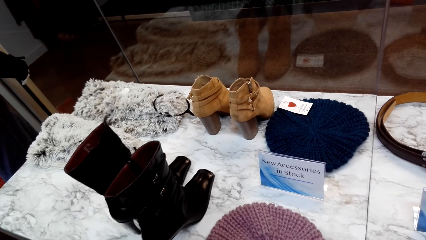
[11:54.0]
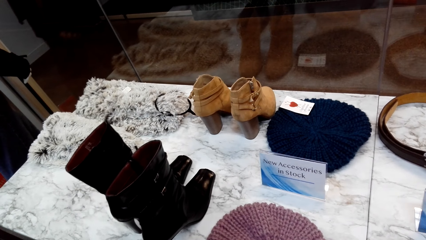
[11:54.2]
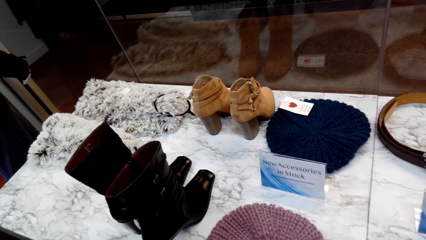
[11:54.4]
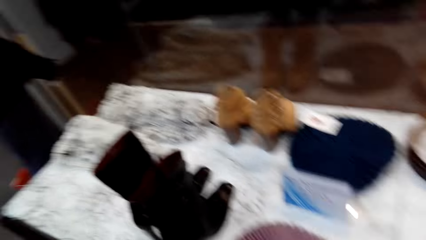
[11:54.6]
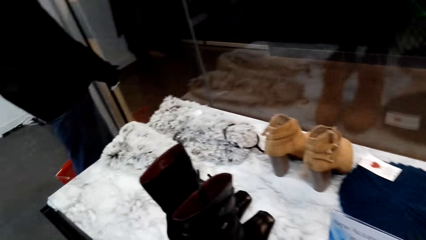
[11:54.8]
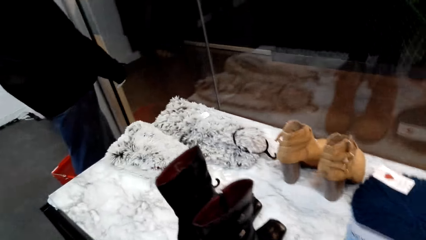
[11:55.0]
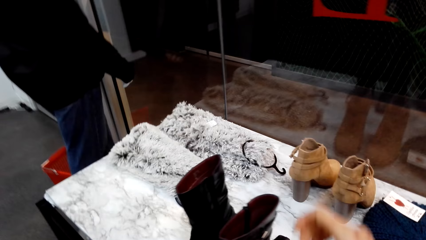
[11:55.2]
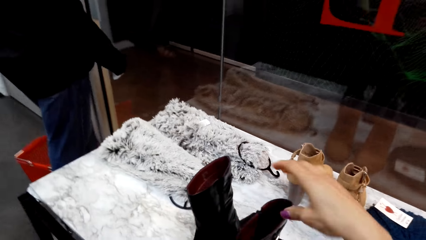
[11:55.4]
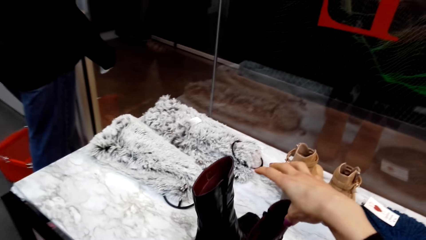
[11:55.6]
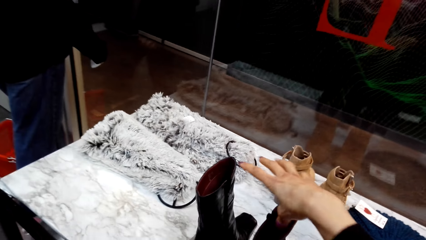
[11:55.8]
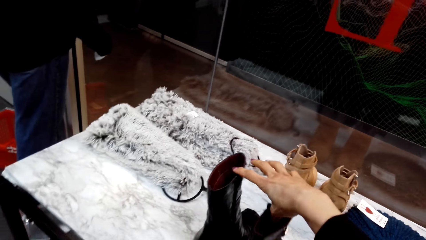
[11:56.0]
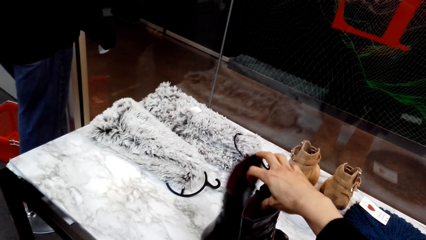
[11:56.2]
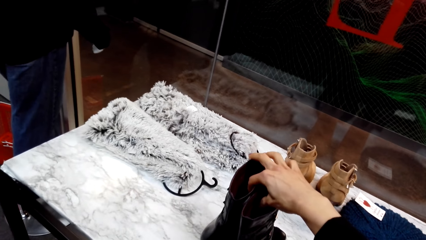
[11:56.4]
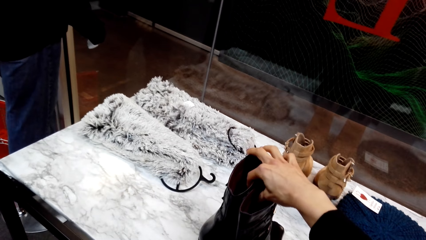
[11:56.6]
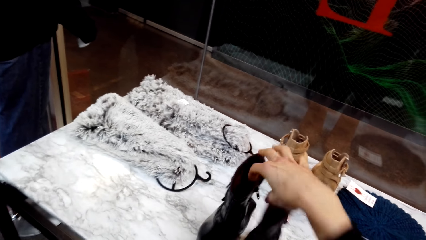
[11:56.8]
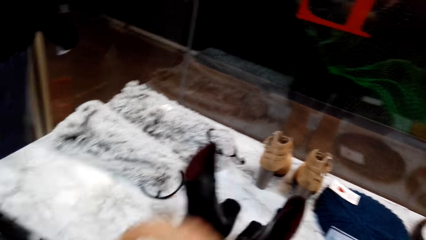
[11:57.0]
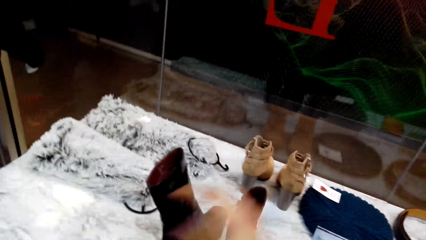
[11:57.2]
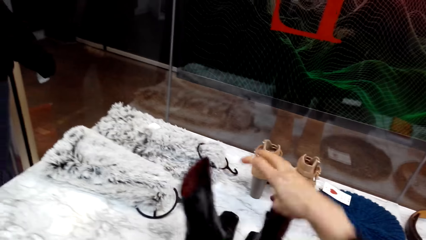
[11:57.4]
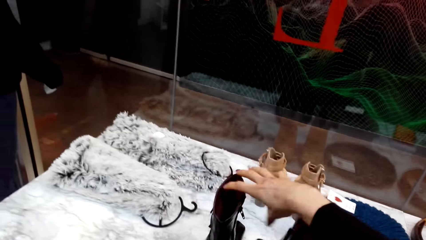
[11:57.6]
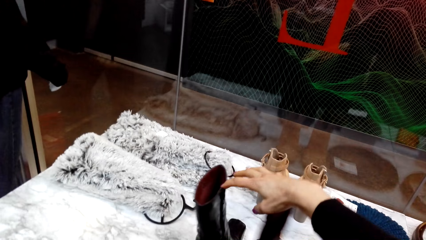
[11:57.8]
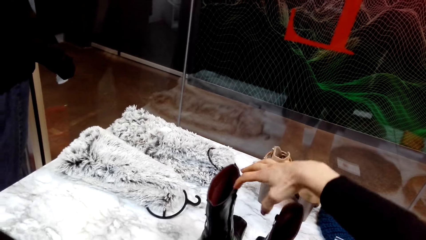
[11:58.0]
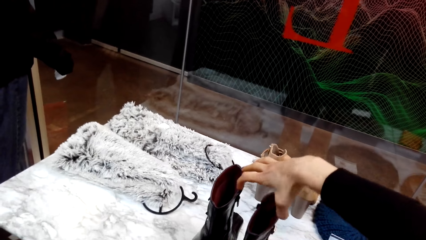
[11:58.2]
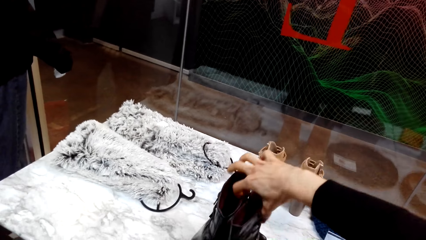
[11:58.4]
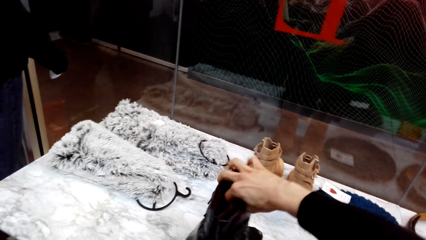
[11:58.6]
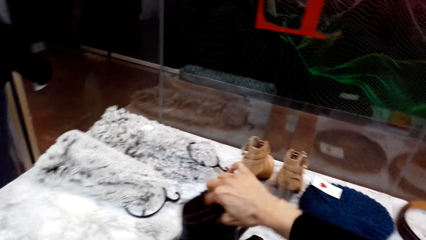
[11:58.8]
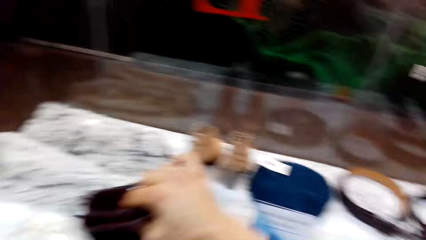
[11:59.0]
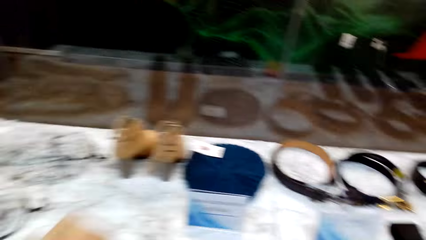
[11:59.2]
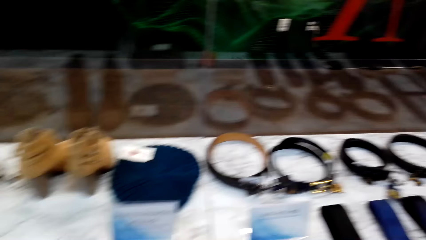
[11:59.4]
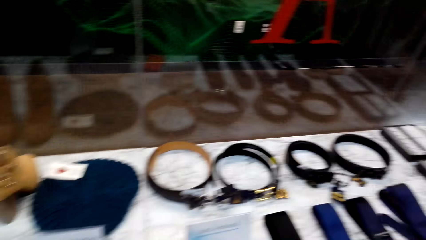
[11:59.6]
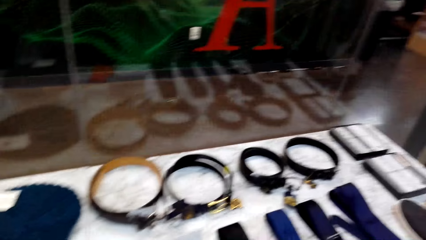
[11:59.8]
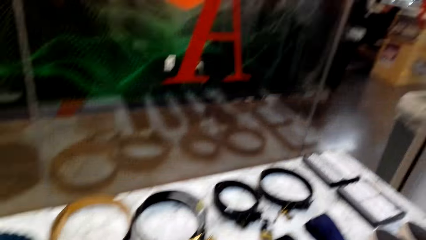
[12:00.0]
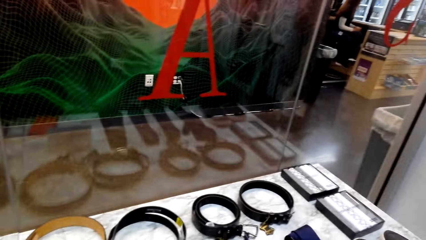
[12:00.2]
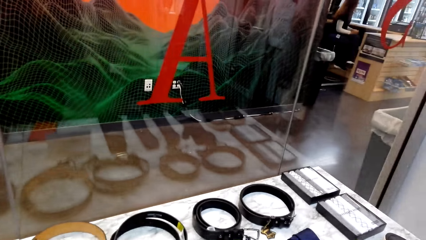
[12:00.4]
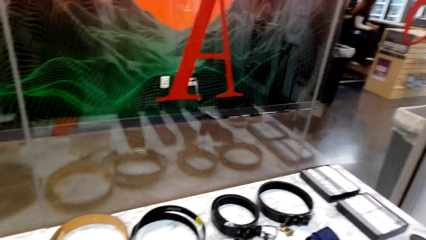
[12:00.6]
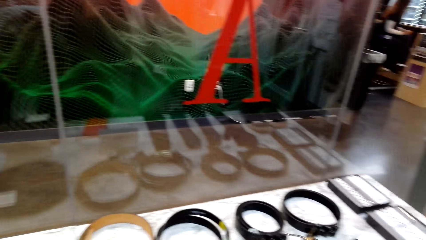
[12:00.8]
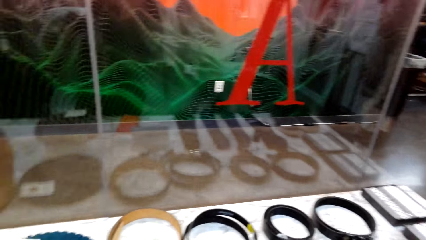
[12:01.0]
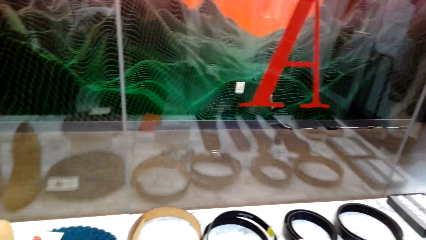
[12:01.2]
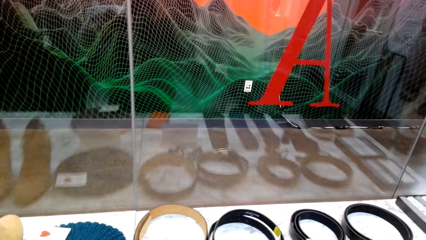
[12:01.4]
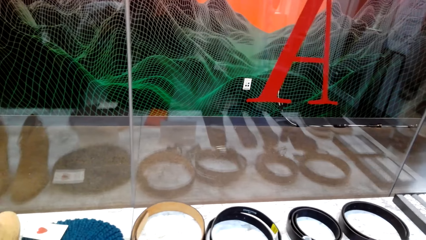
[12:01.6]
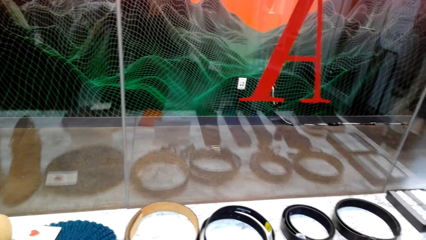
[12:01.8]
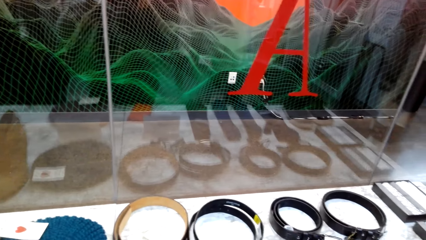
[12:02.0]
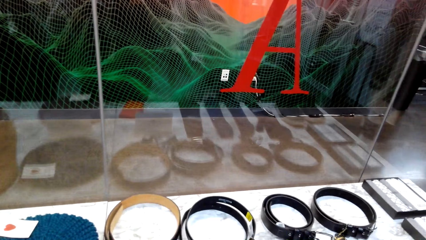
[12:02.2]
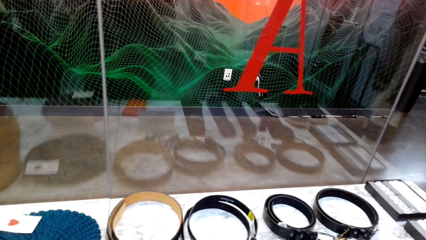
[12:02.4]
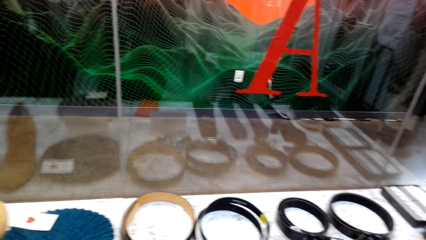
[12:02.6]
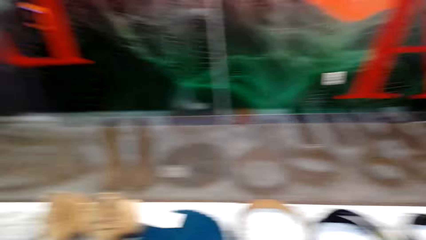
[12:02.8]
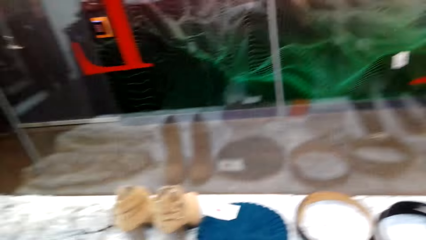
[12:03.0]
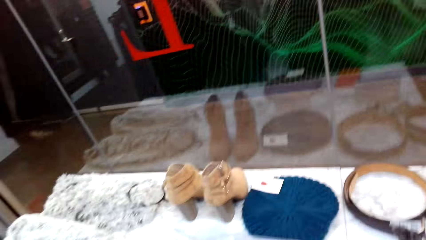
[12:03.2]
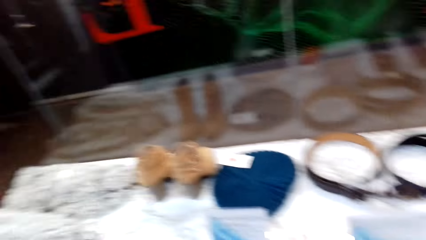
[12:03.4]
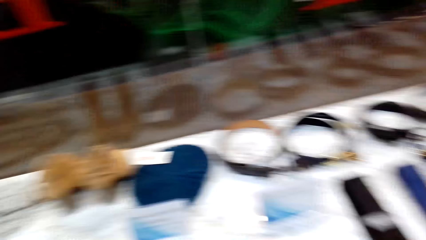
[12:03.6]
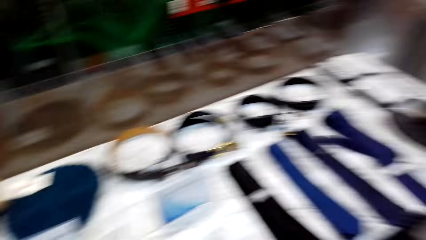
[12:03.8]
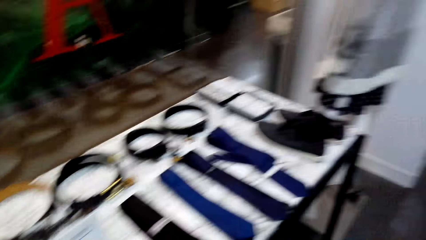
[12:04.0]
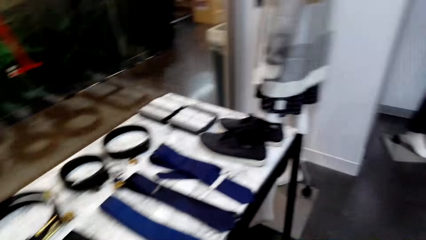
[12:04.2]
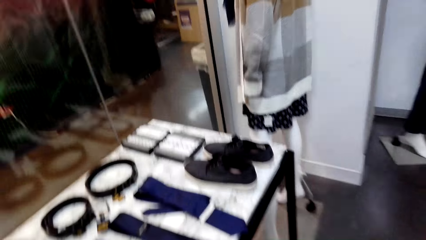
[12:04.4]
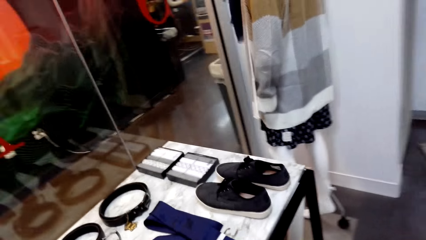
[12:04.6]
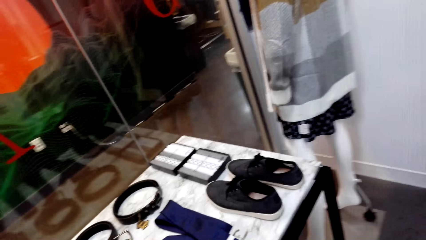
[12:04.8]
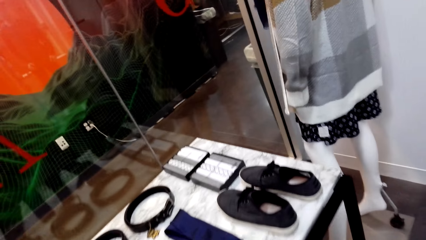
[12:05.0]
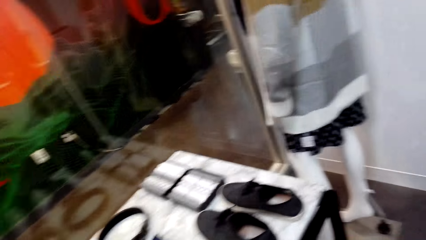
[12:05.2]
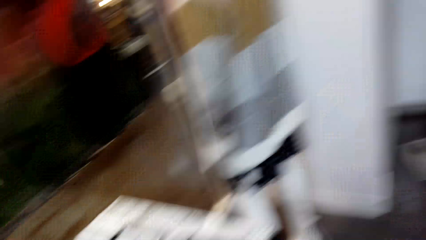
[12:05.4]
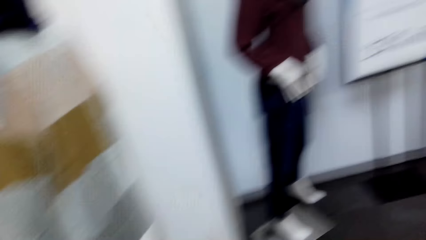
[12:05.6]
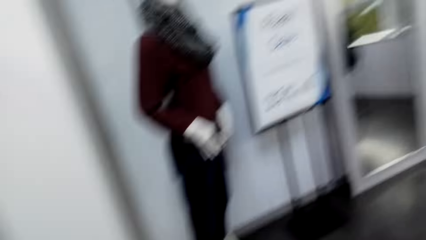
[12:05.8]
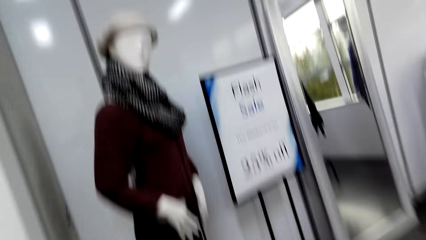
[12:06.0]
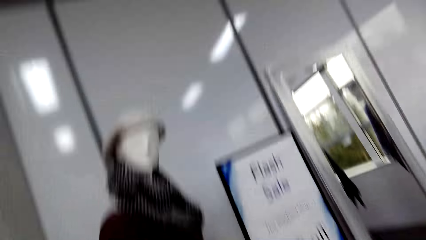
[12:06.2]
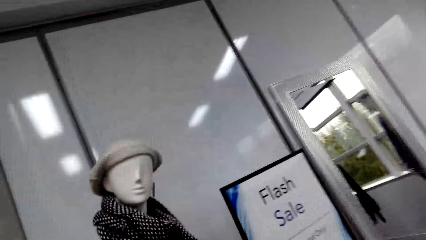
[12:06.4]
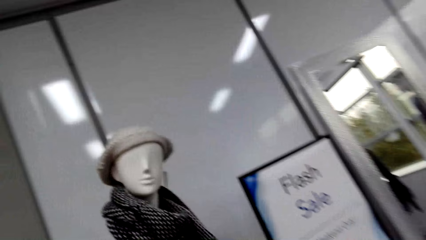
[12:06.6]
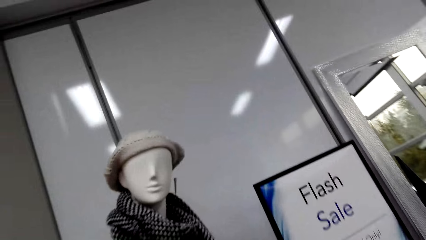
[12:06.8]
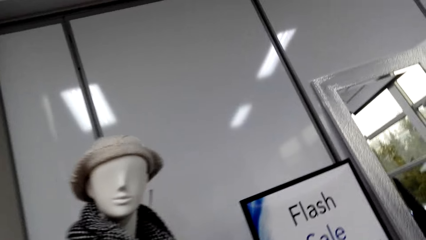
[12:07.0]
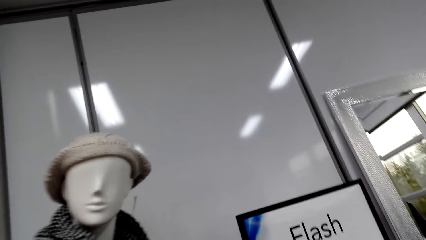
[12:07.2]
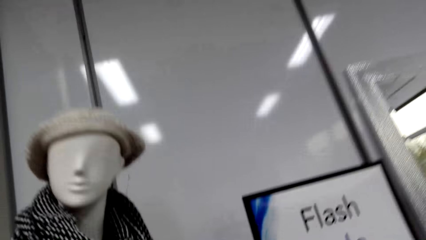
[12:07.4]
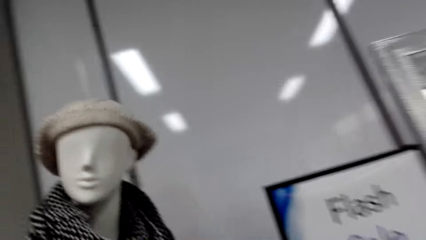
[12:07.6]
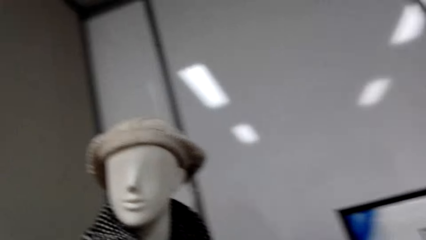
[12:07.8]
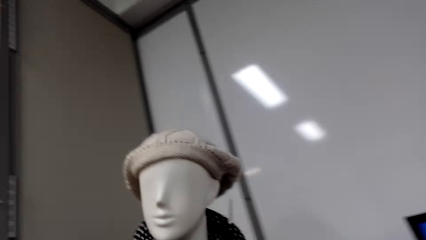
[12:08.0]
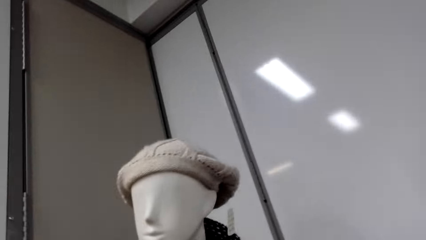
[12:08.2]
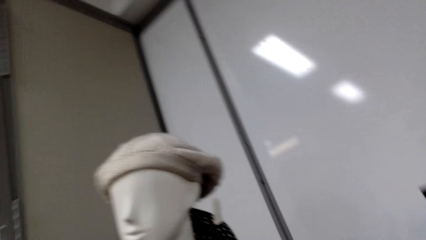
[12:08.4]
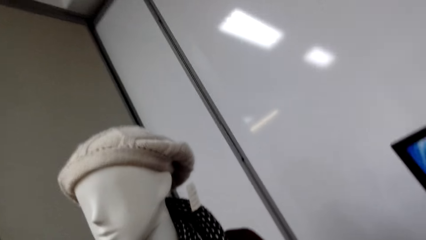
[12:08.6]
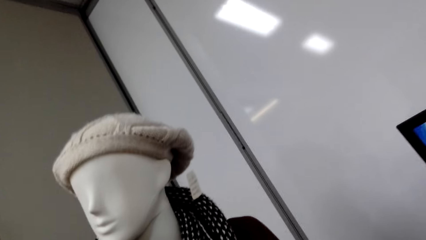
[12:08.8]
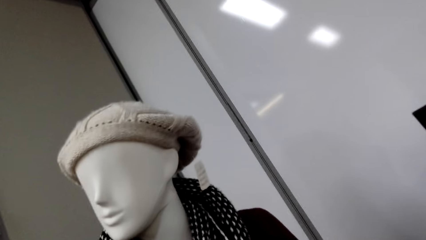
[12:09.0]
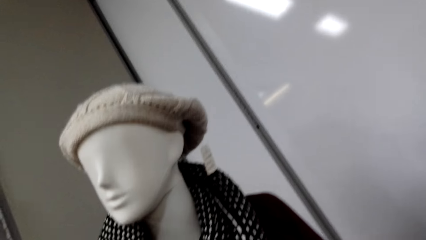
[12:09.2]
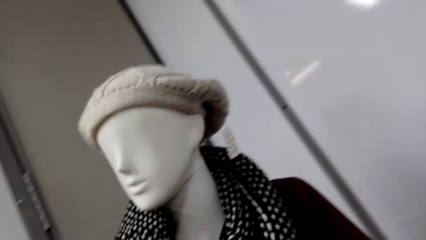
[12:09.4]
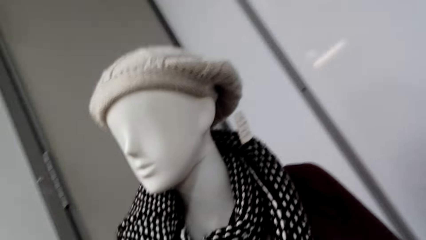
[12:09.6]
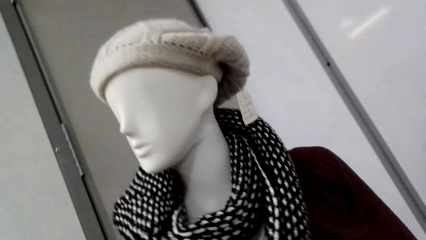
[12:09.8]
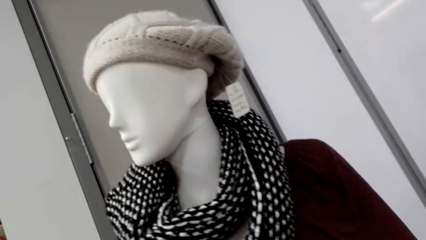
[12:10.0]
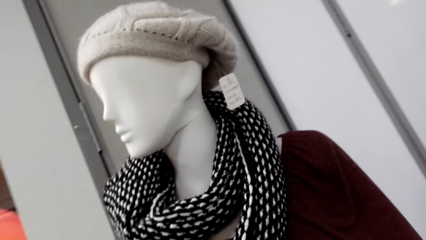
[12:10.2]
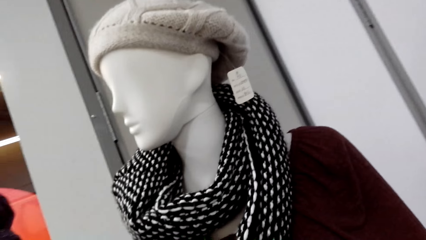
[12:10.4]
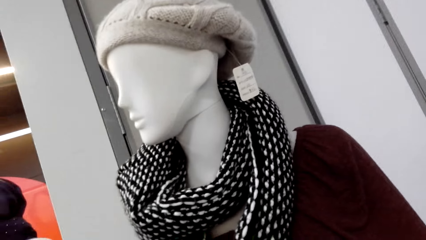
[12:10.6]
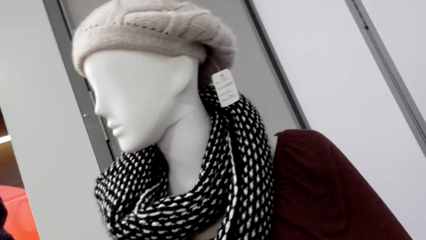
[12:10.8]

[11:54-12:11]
The camera wearer picks up a pair of shoes from the display table. They walk in the supermarket.
